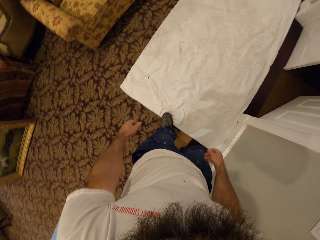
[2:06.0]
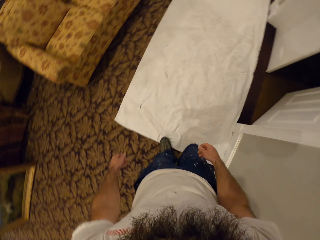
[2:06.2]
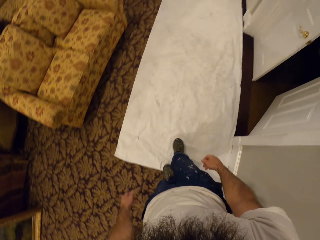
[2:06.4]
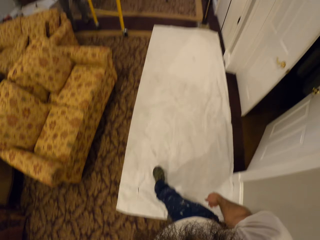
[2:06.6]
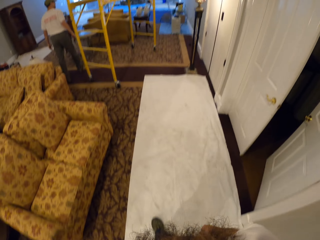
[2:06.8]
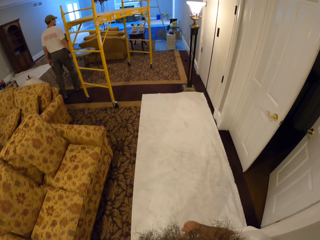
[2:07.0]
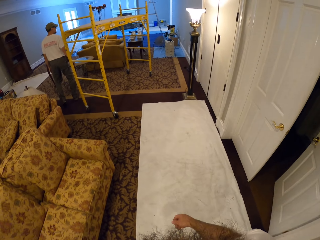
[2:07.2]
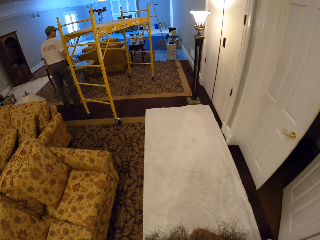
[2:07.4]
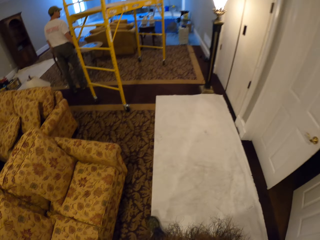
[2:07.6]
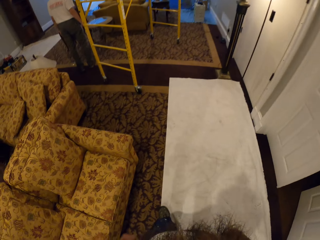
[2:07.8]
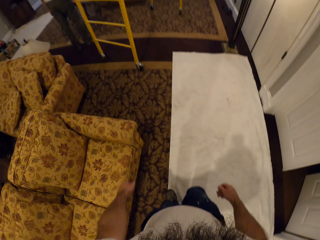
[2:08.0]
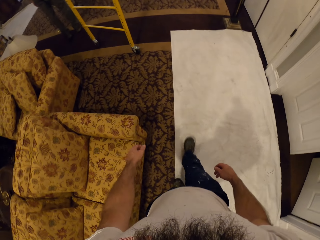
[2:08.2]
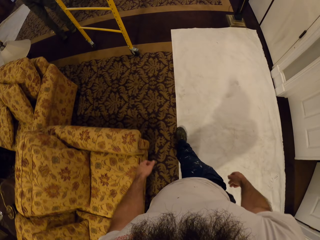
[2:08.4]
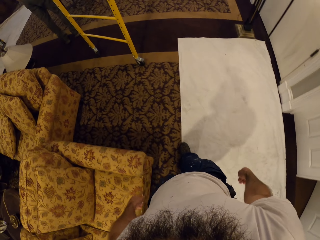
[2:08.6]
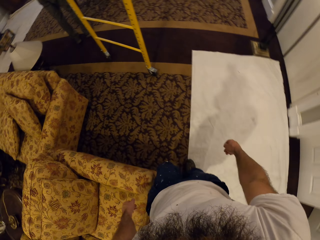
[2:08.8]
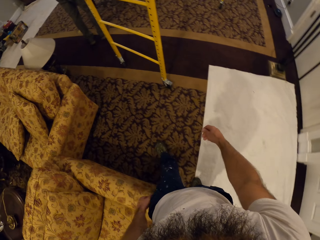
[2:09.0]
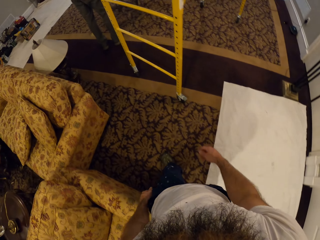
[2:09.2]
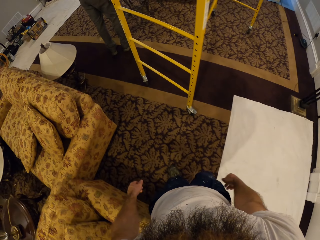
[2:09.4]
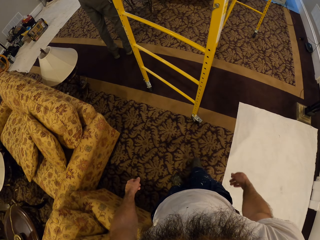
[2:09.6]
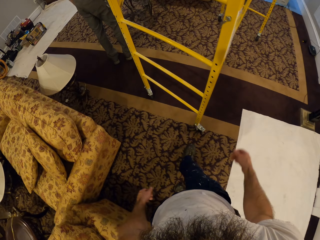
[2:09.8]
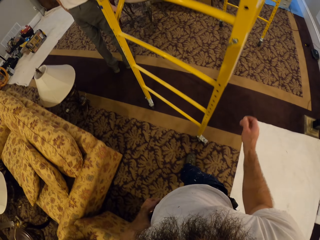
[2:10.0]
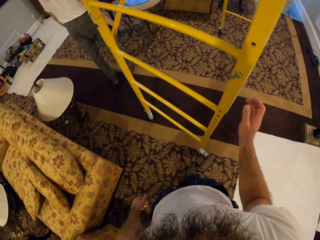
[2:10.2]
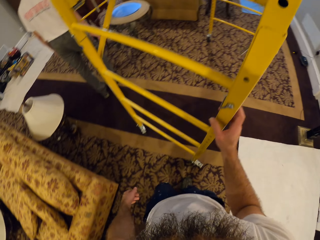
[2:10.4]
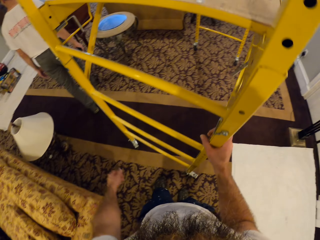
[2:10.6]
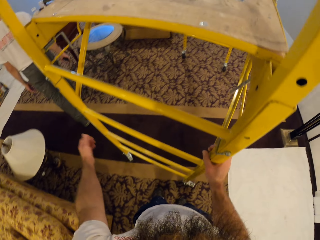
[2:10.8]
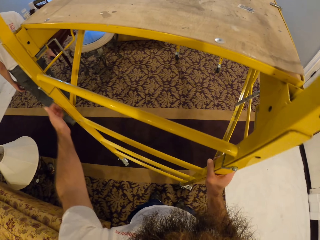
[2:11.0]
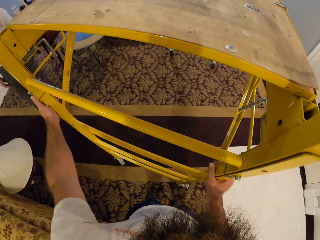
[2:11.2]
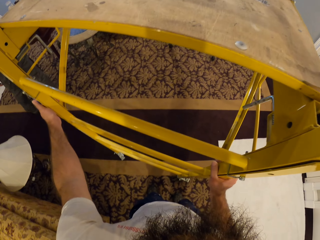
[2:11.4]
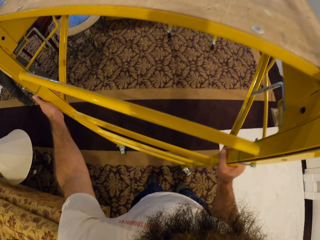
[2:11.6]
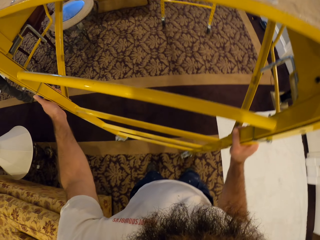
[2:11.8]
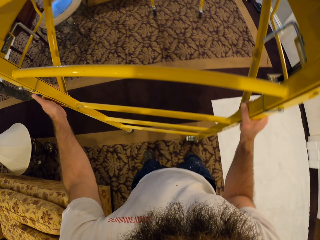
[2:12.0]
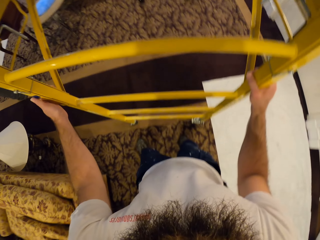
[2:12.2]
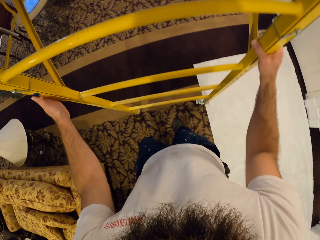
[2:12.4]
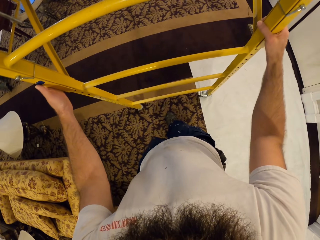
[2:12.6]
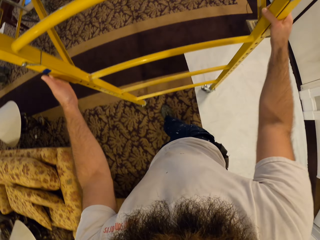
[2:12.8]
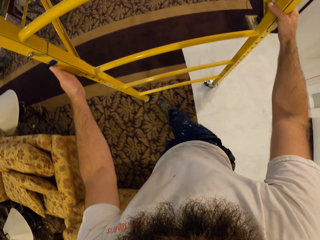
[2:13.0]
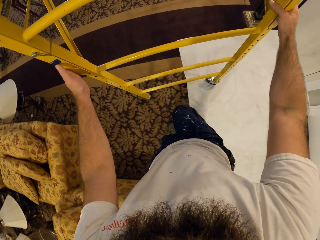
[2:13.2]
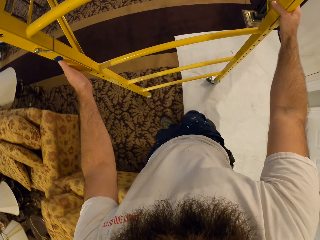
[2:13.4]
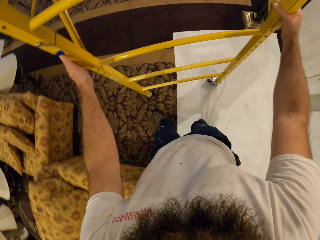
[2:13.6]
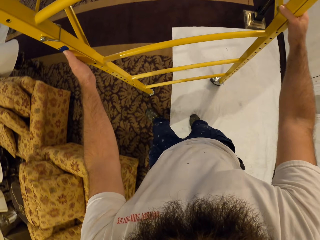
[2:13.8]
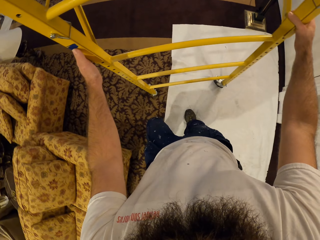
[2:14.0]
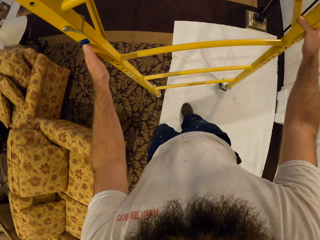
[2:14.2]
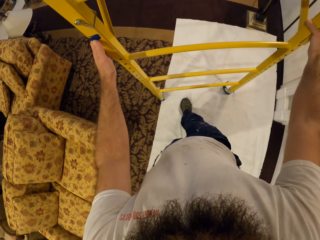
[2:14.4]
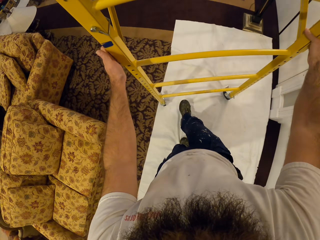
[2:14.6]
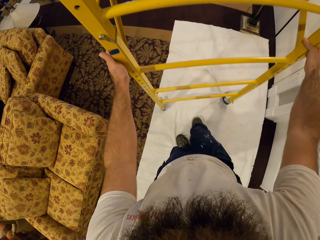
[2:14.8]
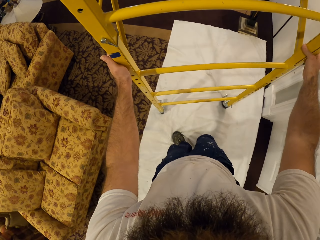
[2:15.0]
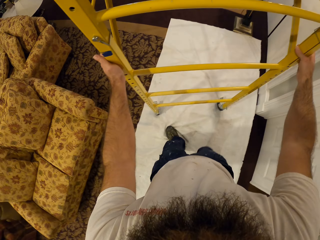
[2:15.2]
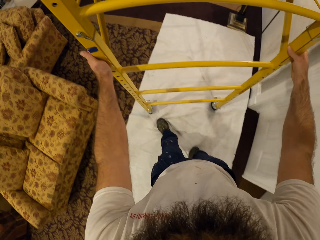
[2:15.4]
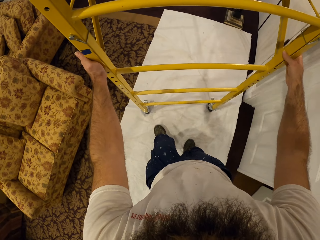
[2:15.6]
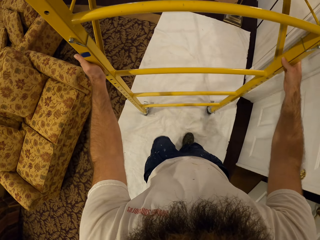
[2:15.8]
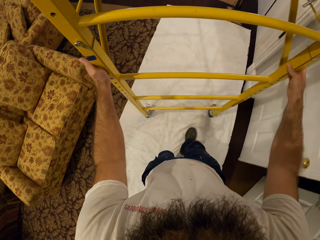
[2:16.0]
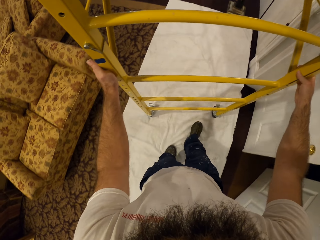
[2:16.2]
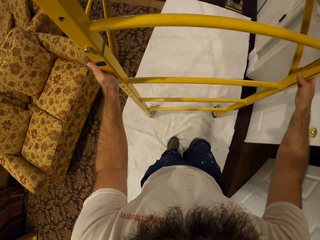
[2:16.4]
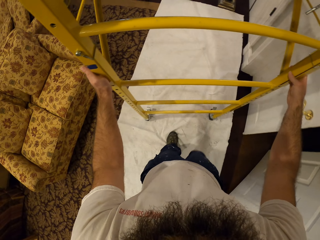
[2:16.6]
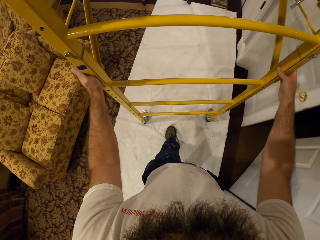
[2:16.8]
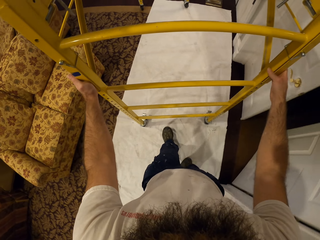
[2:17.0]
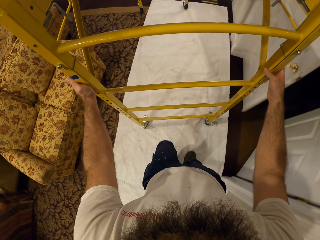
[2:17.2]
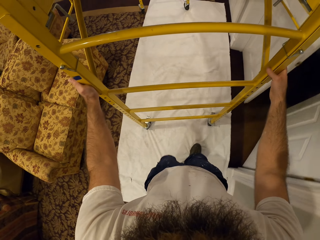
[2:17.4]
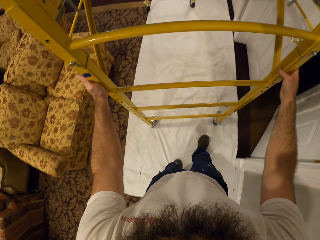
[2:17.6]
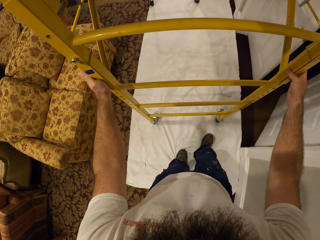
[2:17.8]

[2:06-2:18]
The camera wearer moves the scaffold set on the cloth on the ground with both hands.

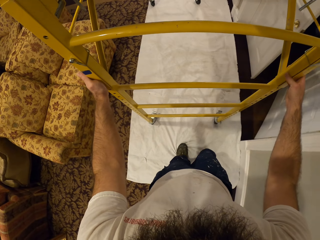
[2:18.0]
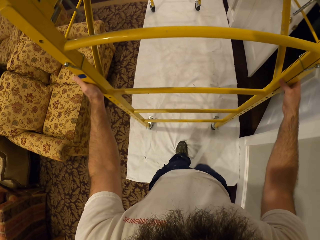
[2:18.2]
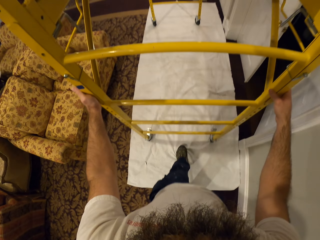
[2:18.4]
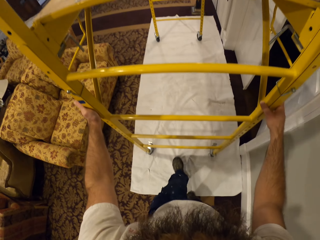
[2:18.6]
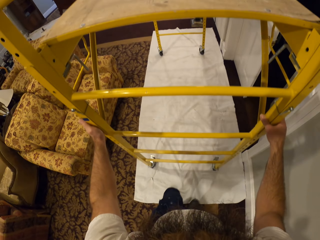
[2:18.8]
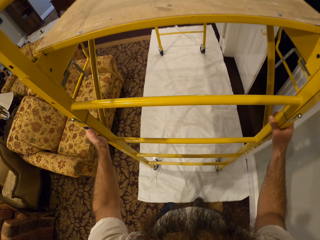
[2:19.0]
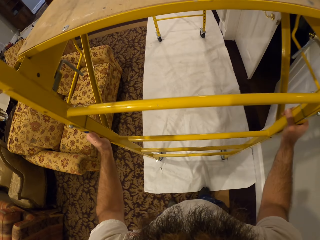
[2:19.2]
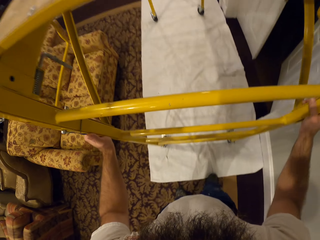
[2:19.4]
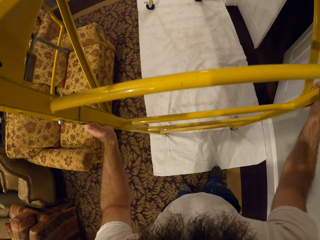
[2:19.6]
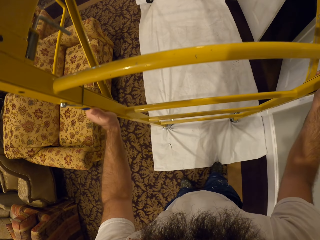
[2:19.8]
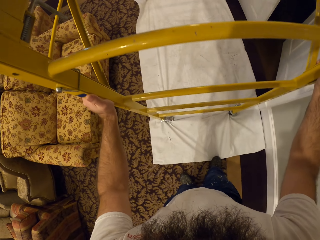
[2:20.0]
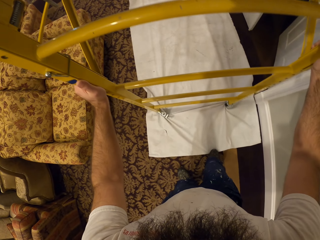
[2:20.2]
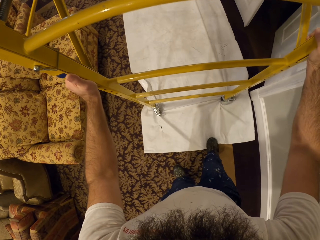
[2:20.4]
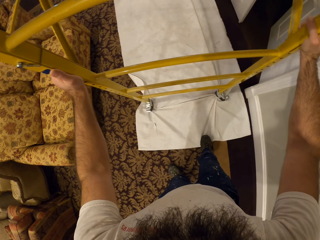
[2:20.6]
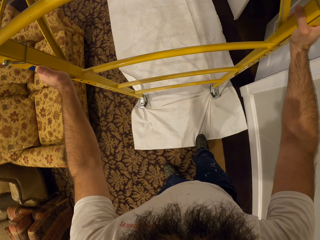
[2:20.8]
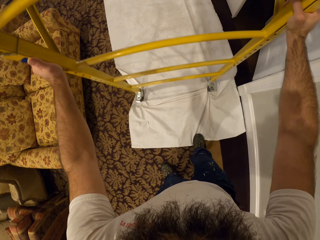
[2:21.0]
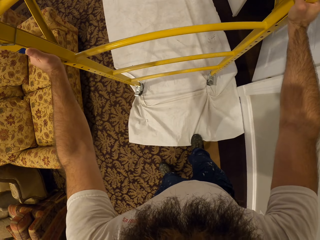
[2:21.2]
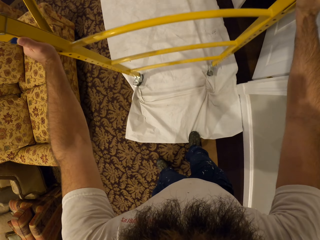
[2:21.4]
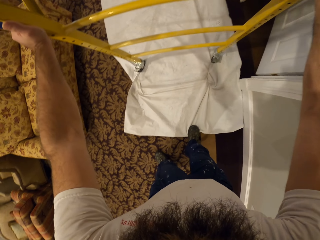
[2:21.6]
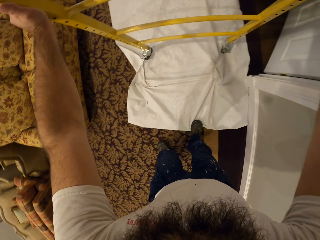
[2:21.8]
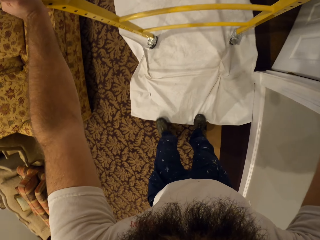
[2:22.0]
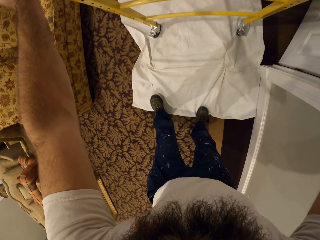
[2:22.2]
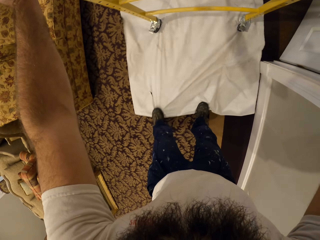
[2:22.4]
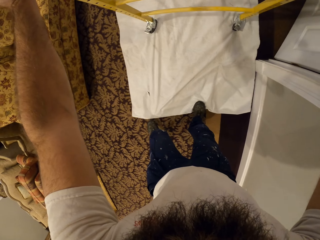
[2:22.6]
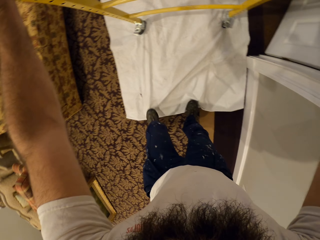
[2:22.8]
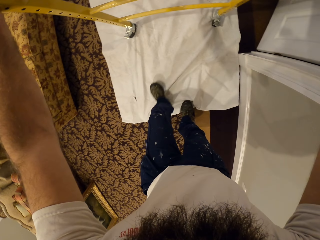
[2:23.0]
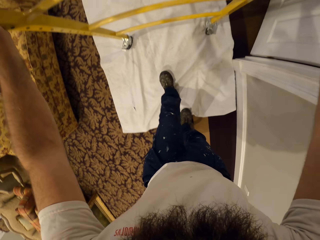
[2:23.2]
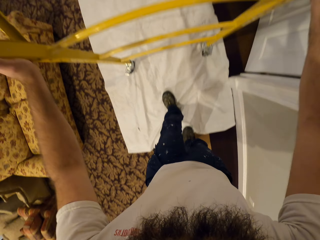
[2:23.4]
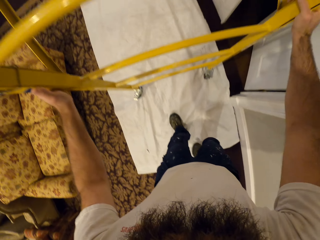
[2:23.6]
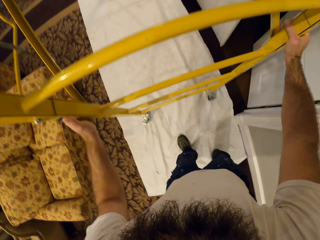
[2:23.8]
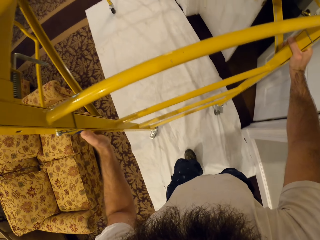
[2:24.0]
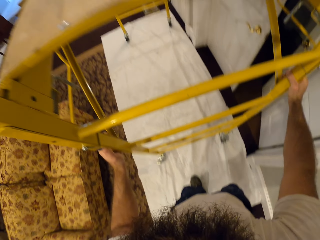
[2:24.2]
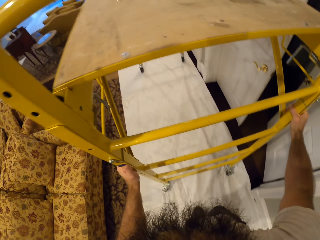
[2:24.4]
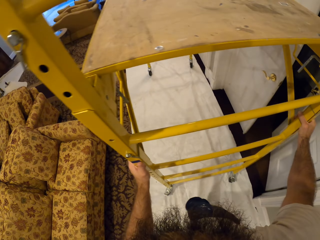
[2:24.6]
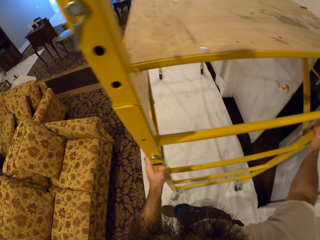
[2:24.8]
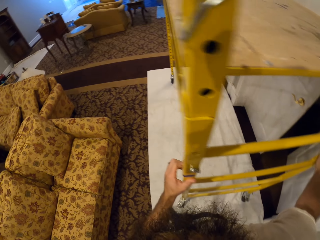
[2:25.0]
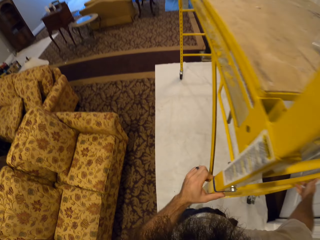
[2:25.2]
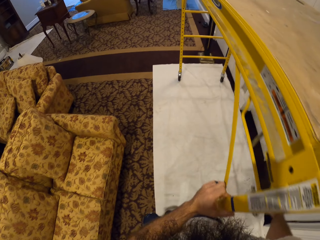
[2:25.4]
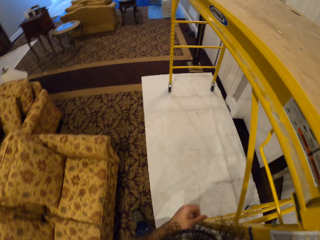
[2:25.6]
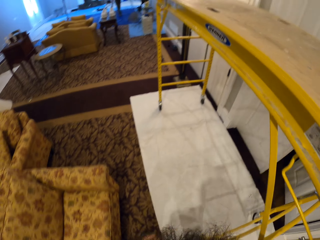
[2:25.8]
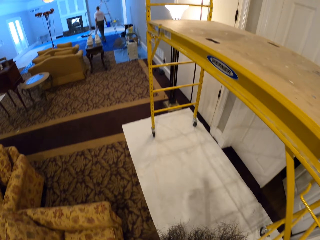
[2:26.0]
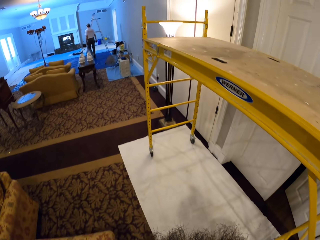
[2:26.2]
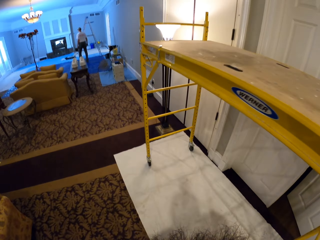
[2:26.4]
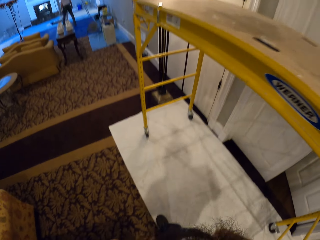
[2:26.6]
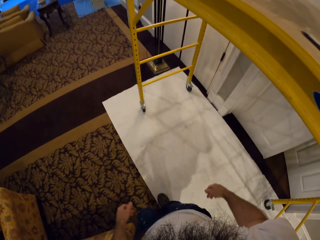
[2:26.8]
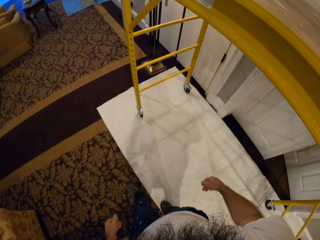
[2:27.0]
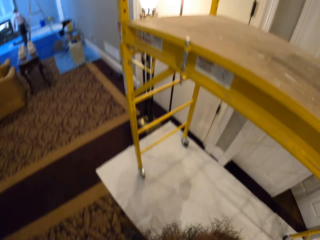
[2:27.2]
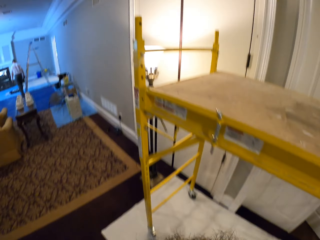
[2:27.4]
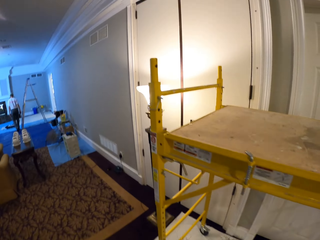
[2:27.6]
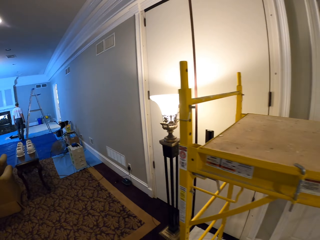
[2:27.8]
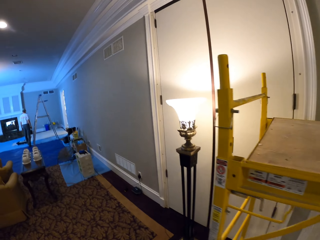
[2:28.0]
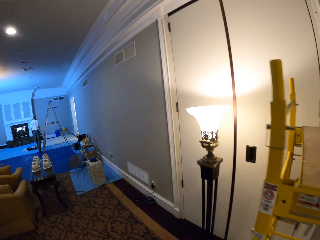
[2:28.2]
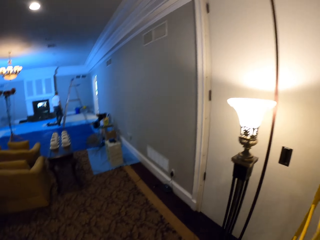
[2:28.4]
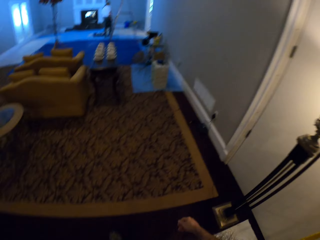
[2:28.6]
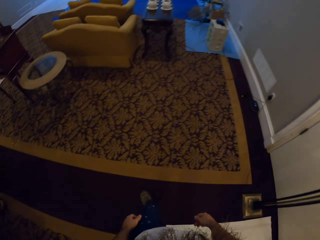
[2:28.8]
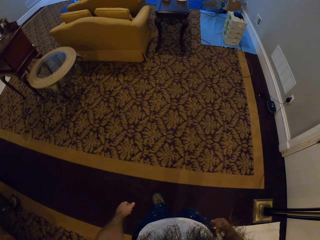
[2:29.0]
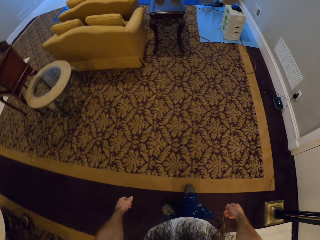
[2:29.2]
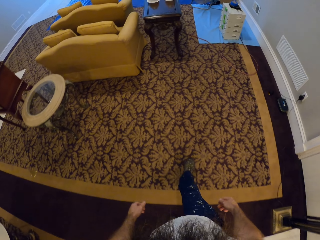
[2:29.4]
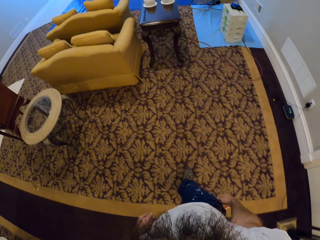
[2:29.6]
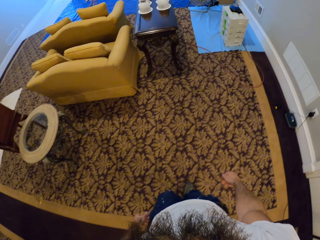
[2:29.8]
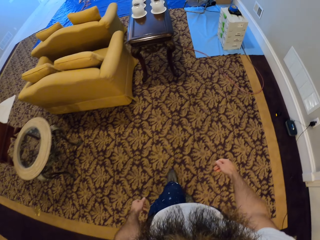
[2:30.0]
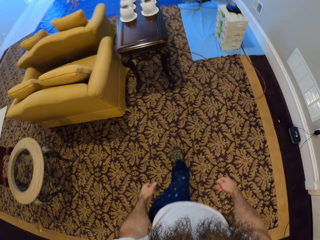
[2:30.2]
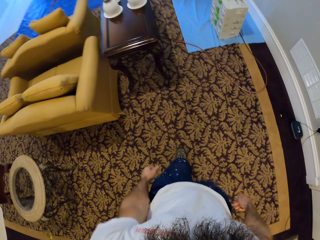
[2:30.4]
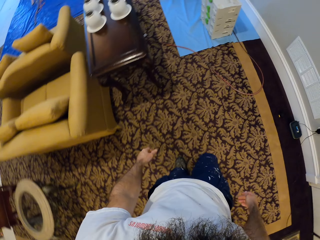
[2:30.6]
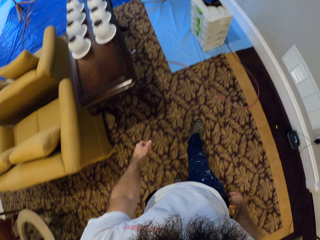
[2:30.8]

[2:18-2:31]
The camera wearer adjusts the cloth on the ground with his left leg. He adjusts the cloth on the ground with his right leg. He walks.
